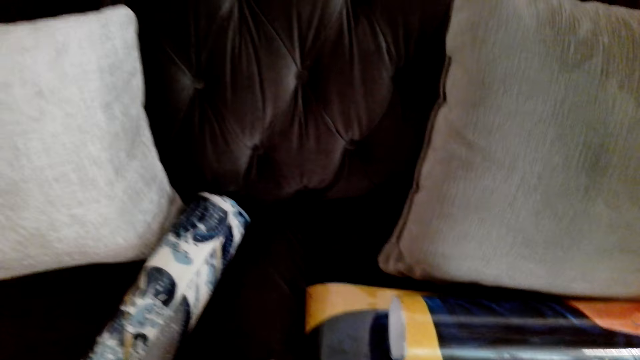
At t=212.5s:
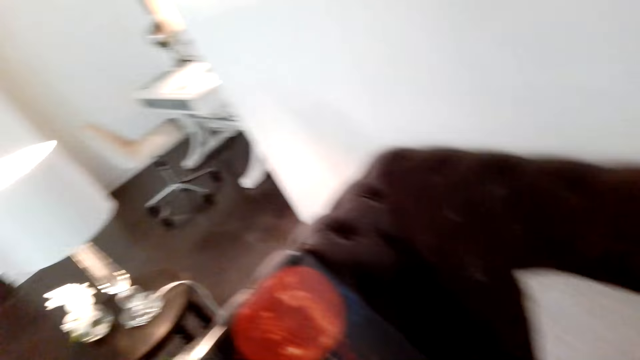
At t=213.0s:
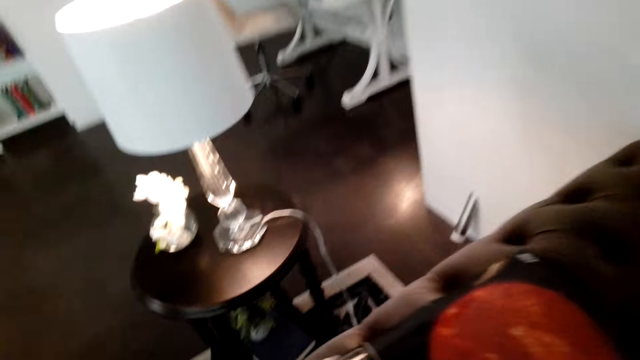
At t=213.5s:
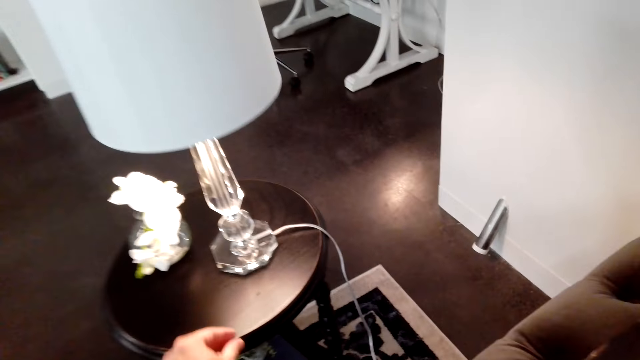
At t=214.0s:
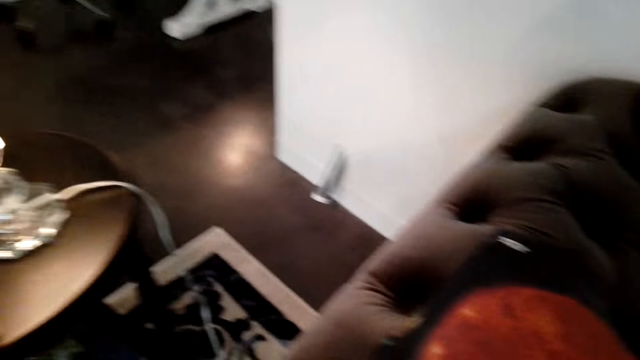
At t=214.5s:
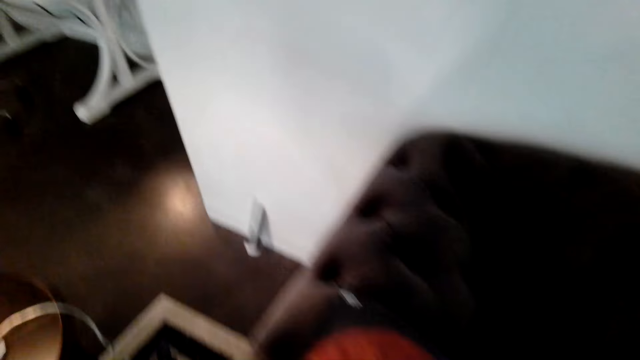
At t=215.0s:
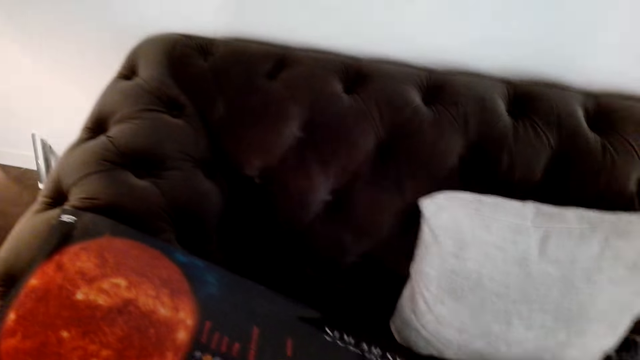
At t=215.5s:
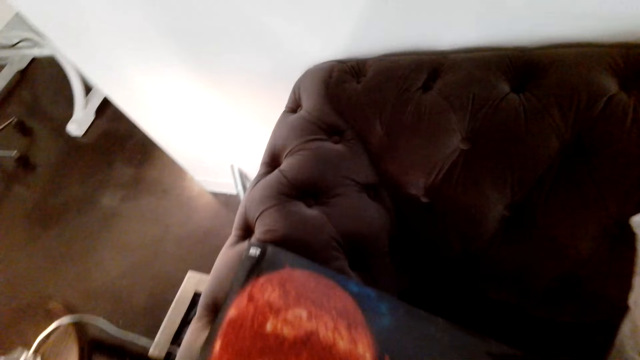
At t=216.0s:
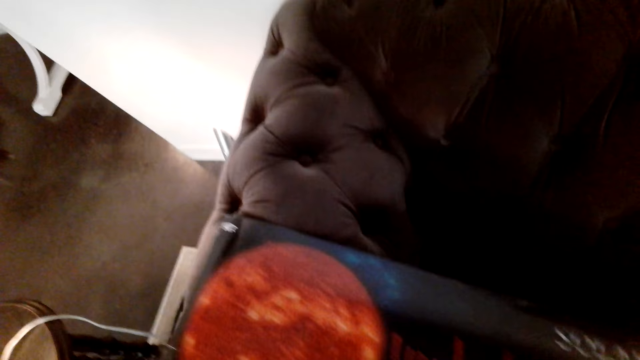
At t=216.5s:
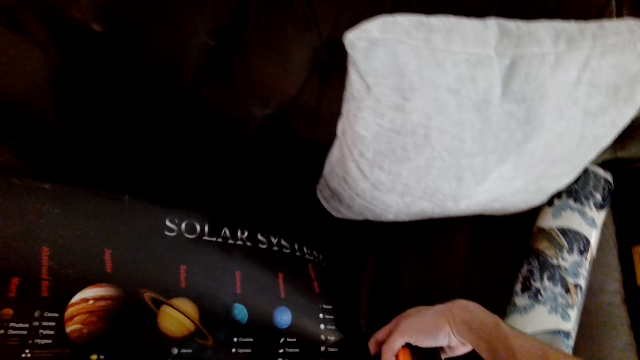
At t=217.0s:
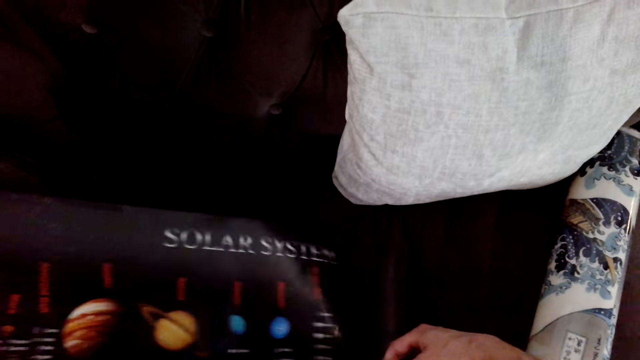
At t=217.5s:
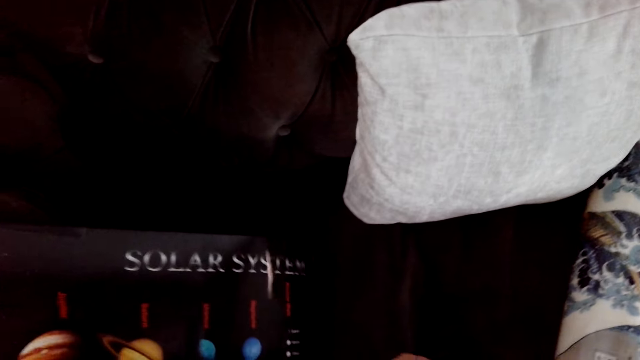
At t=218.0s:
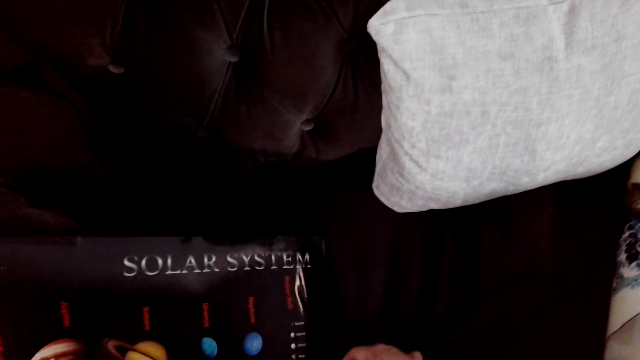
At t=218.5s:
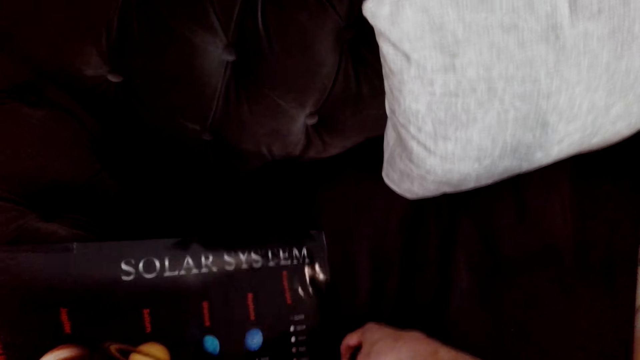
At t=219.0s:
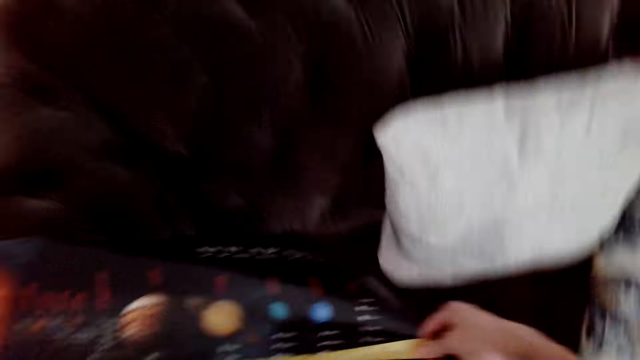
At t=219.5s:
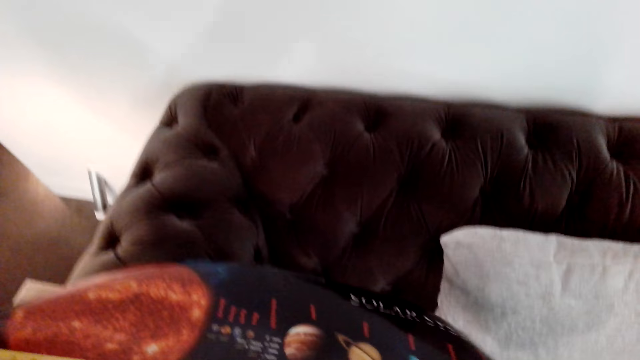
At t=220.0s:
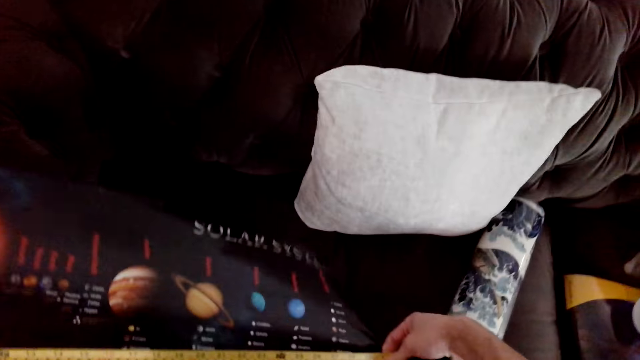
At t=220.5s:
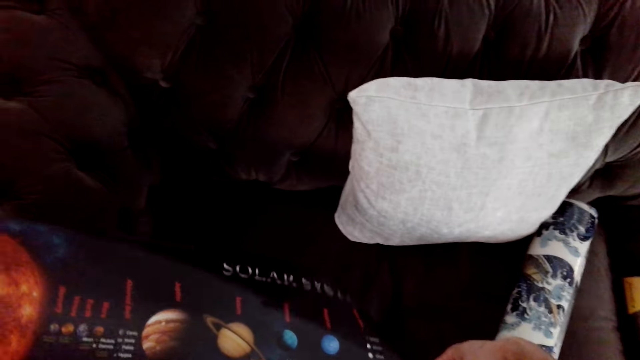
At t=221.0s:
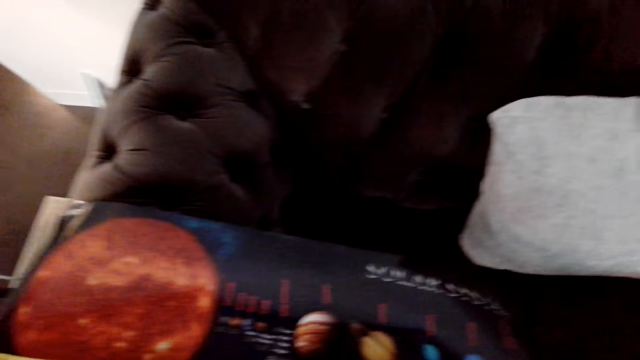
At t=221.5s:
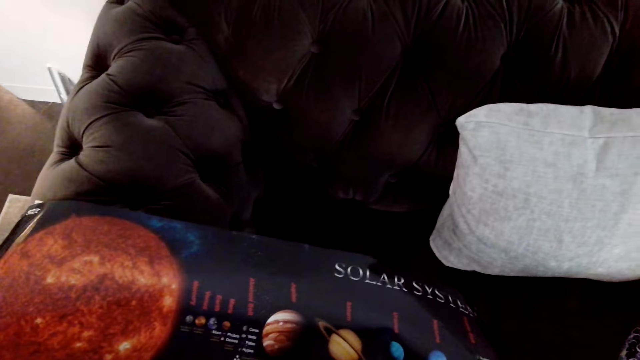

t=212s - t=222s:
The camera wearer puts the poster tack on the table. They move the hand to the table. They measure the wall picture with a tape measure.

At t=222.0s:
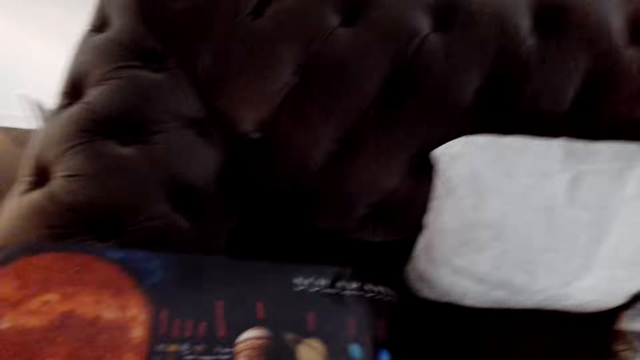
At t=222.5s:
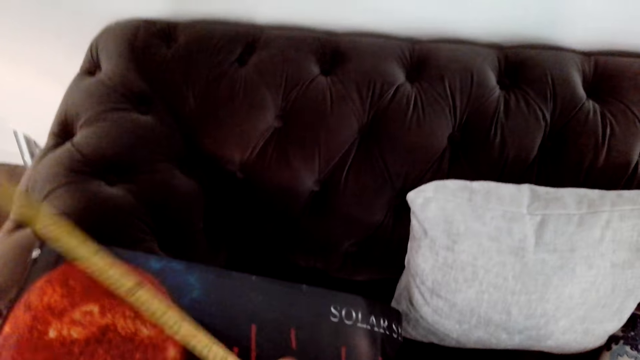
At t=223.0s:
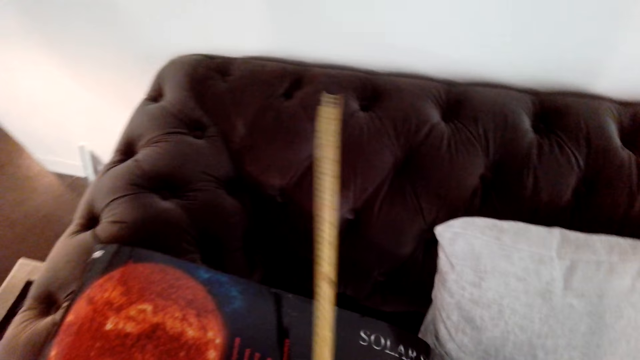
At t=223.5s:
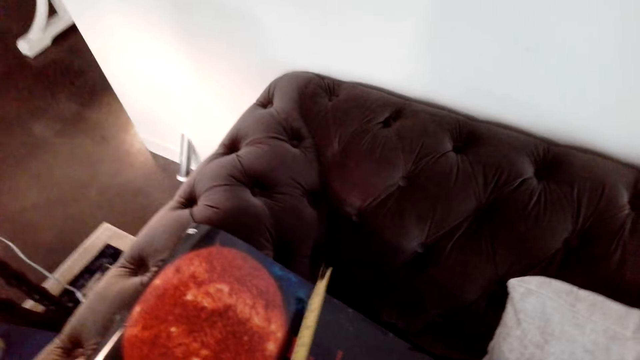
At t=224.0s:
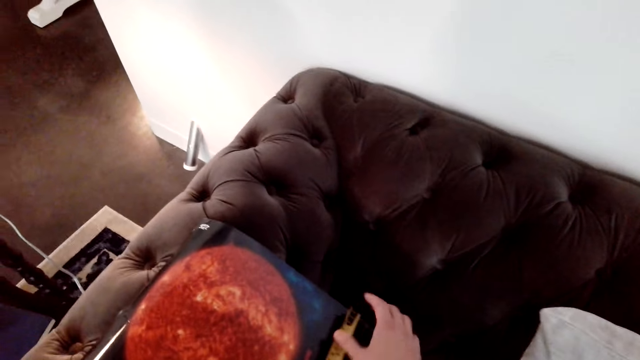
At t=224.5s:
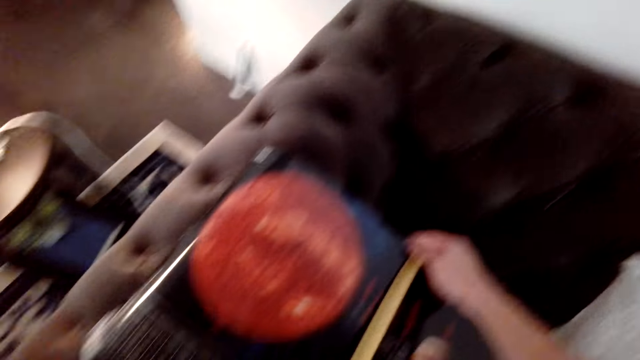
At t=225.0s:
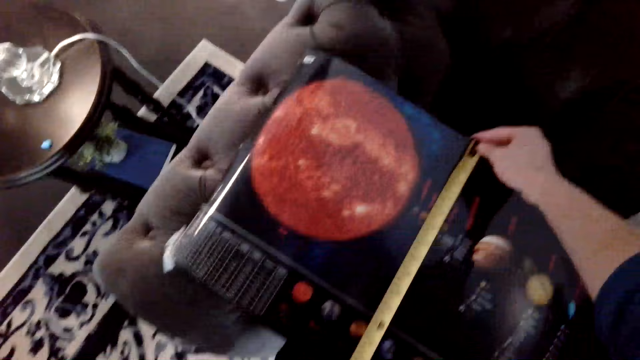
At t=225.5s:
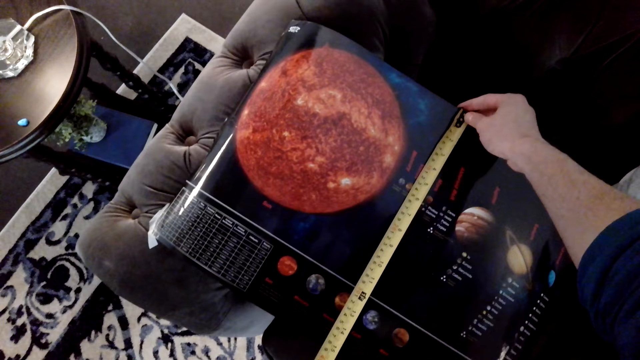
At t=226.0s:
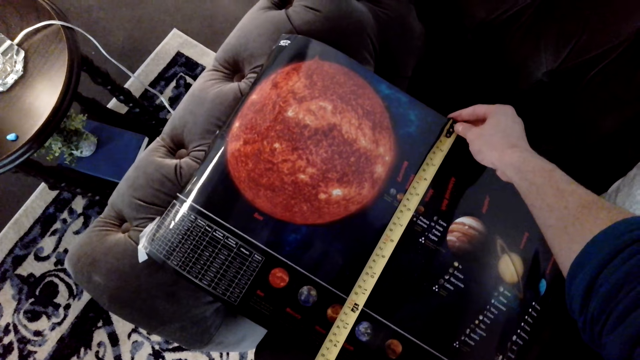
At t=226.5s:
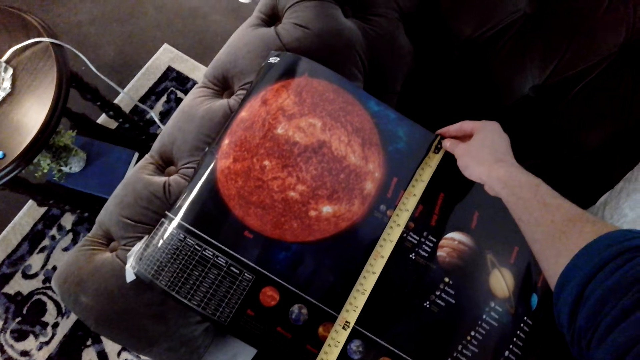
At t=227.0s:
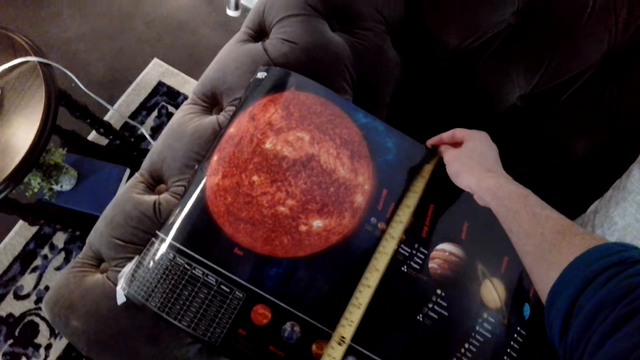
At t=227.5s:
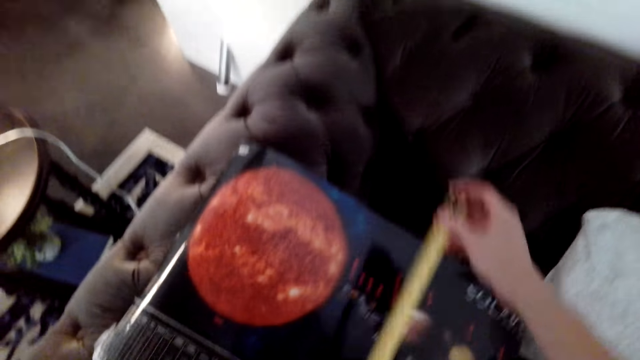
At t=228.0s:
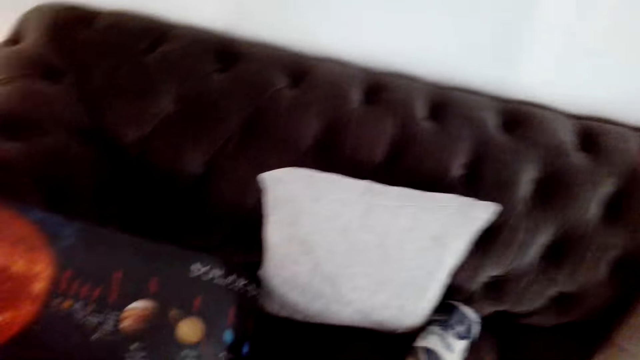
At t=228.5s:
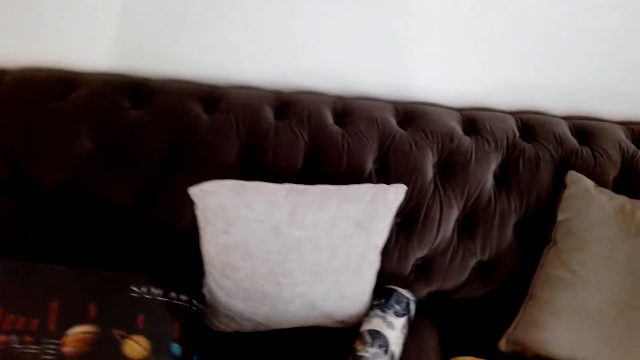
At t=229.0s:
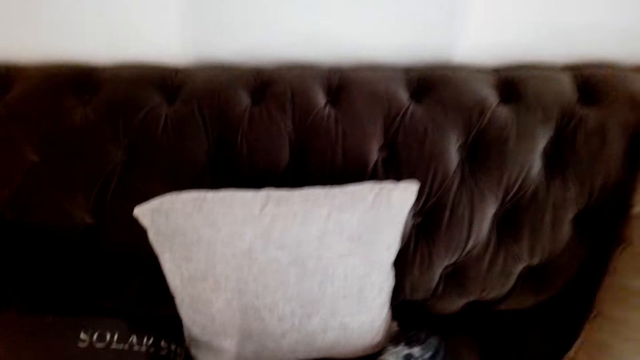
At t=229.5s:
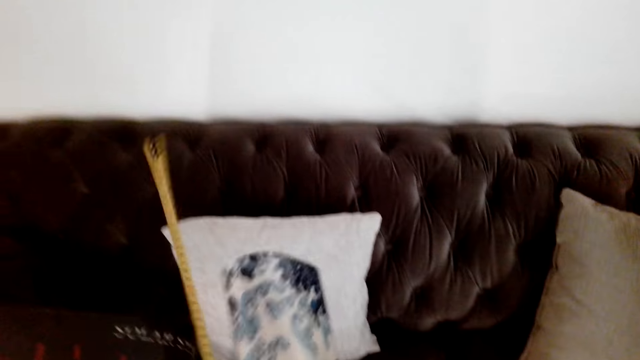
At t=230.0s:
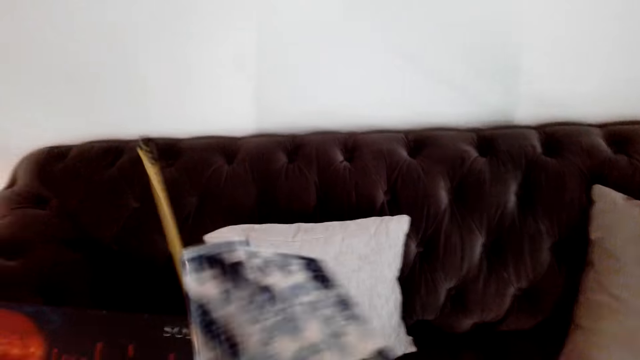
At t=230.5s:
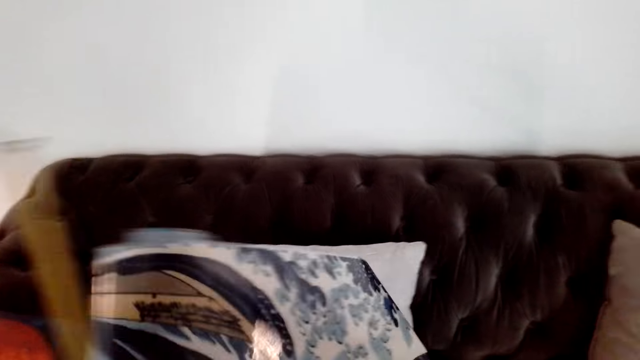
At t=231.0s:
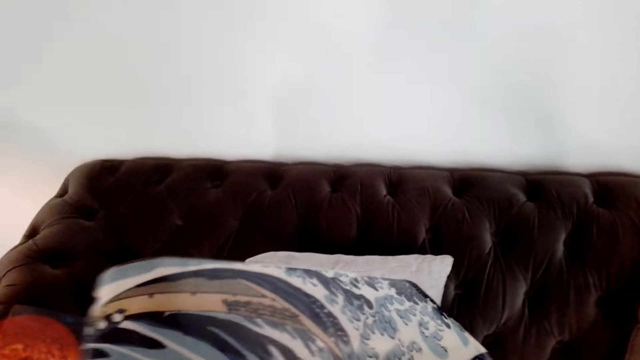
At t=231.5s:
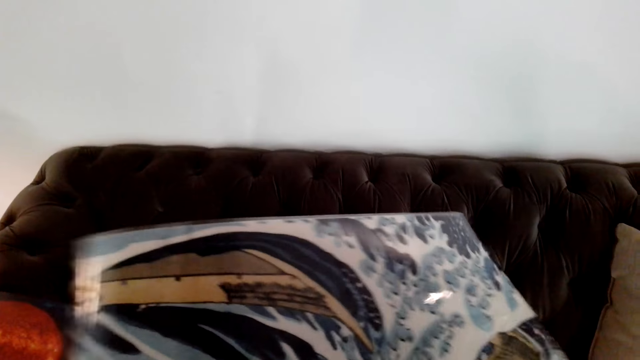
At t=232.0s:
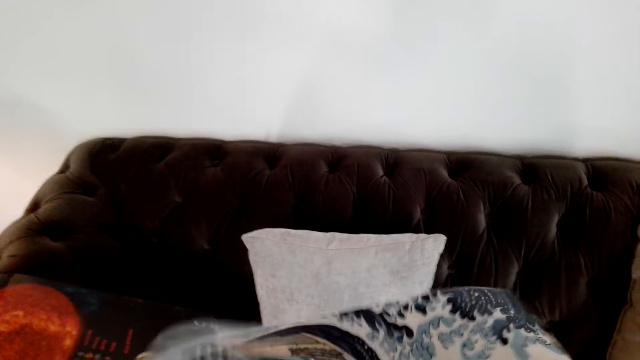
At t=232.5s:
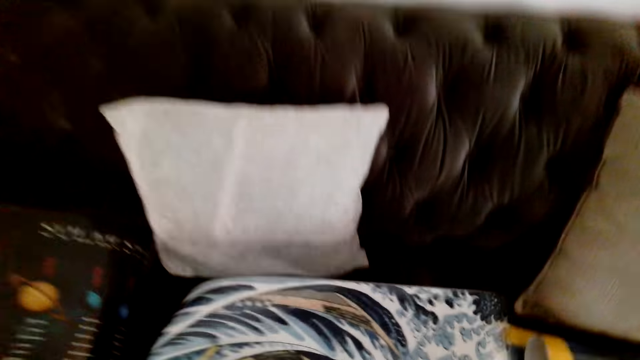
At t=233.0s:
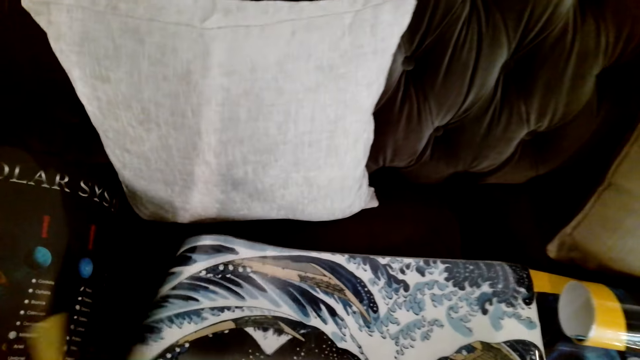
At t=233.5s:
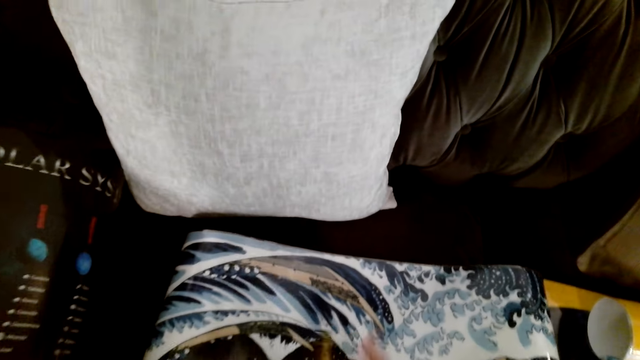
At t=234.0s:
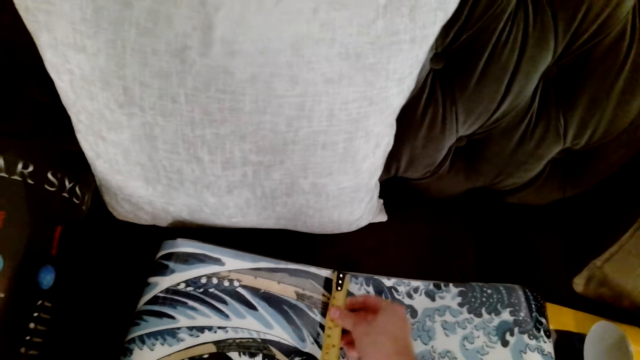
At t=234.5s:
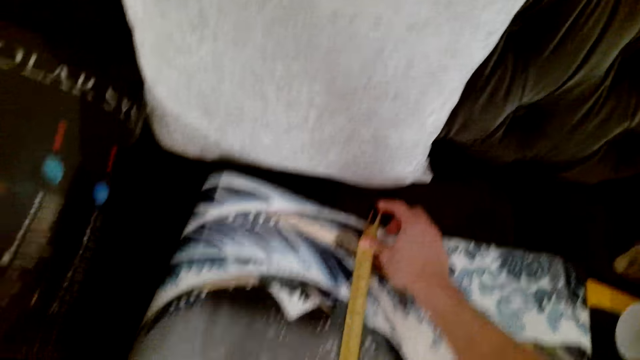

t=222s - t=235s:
The camera wearer retracts the tape measure. They measure the poster and lift the tape measure. They pick up a painting or wall picture, unfold the painting, and put the painting on the sofa.
